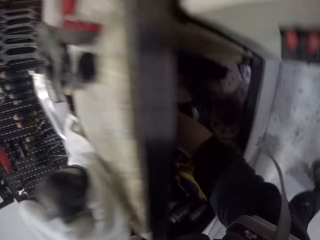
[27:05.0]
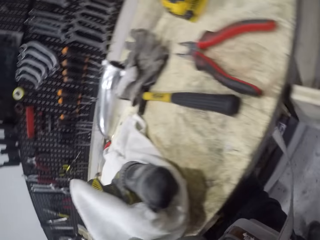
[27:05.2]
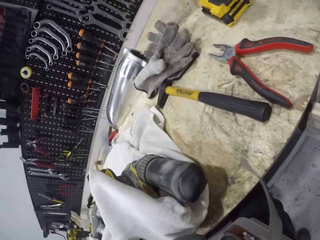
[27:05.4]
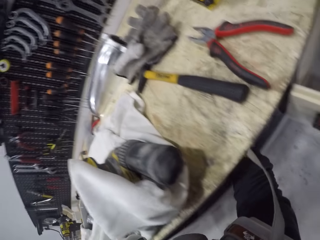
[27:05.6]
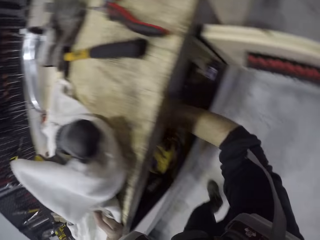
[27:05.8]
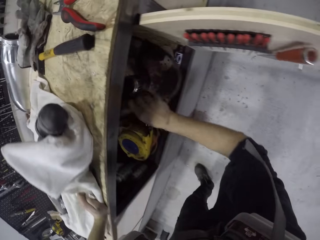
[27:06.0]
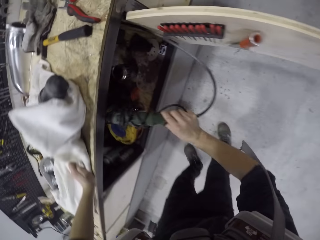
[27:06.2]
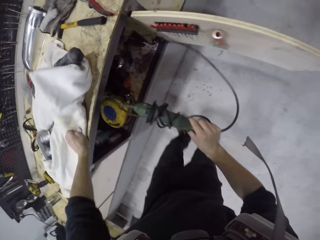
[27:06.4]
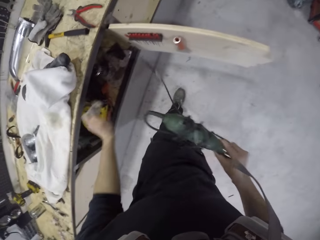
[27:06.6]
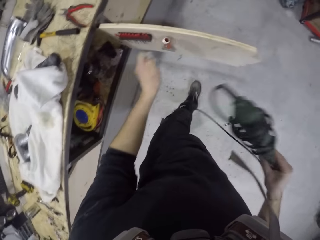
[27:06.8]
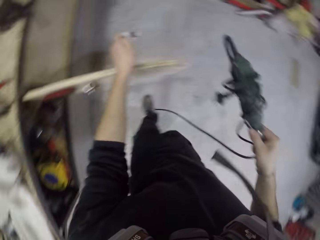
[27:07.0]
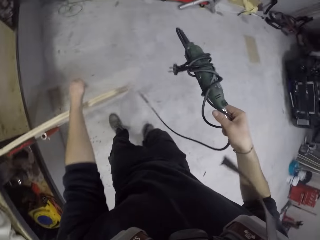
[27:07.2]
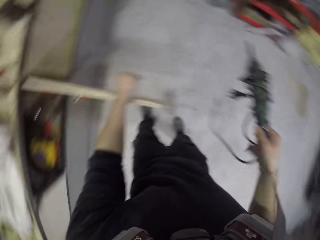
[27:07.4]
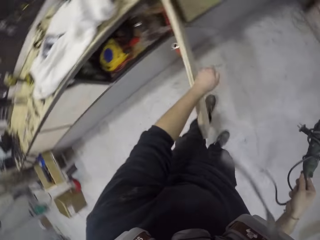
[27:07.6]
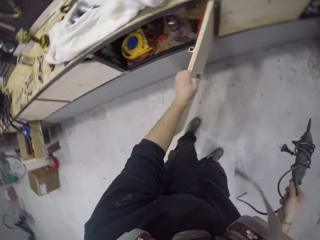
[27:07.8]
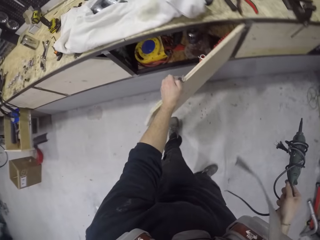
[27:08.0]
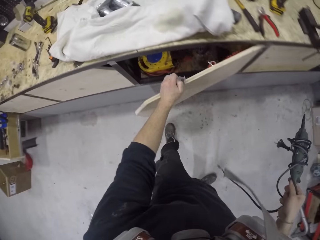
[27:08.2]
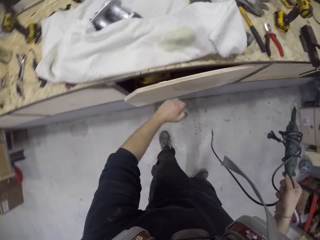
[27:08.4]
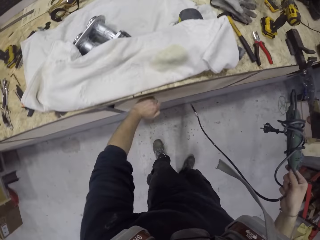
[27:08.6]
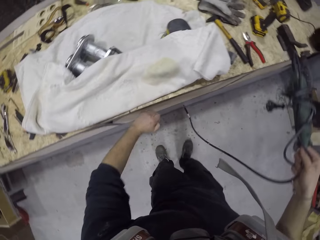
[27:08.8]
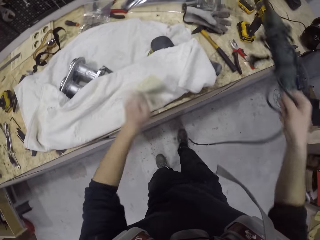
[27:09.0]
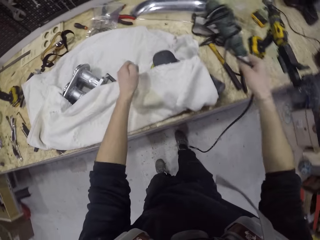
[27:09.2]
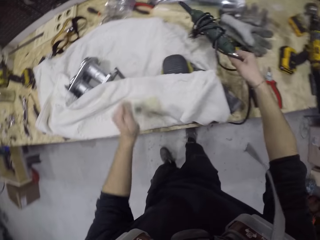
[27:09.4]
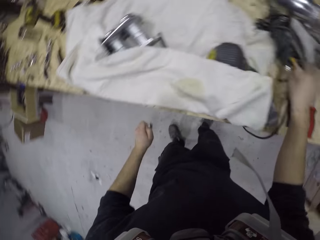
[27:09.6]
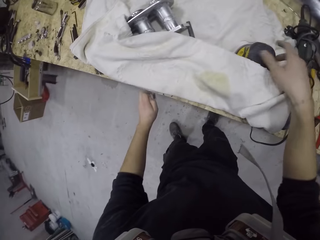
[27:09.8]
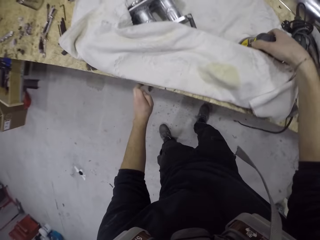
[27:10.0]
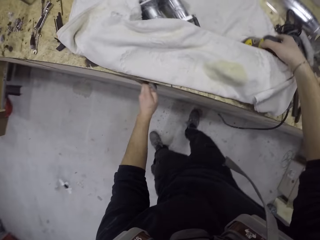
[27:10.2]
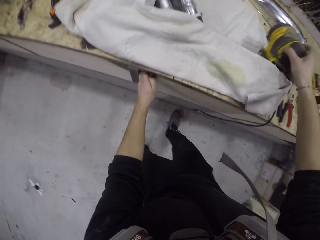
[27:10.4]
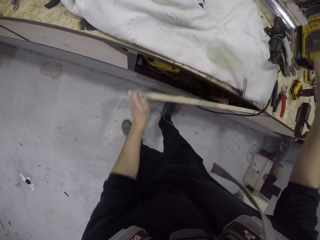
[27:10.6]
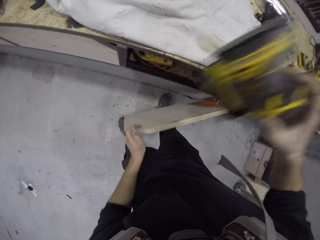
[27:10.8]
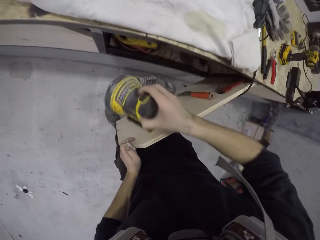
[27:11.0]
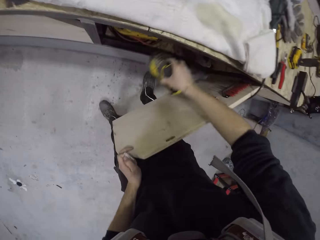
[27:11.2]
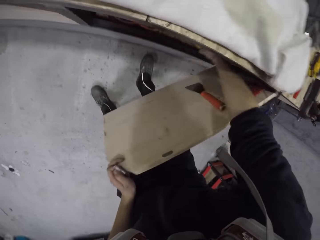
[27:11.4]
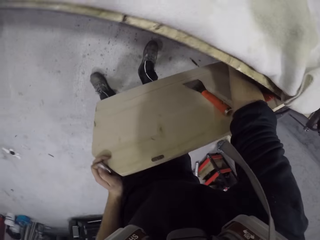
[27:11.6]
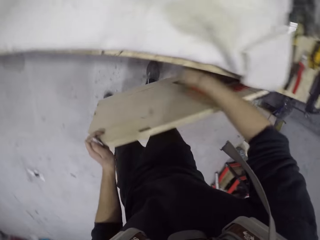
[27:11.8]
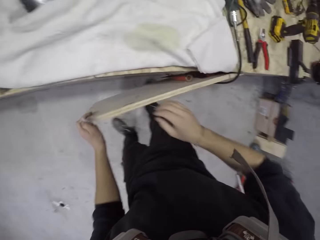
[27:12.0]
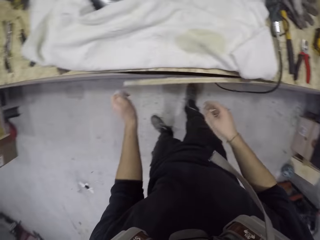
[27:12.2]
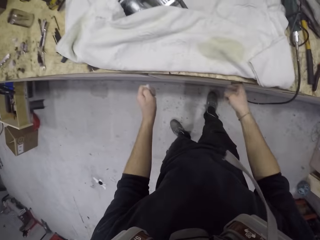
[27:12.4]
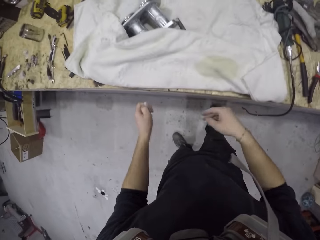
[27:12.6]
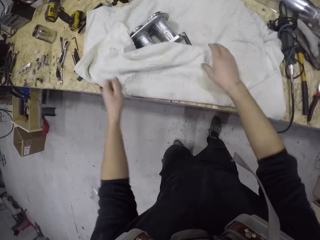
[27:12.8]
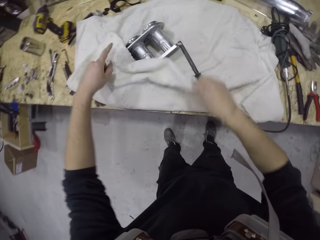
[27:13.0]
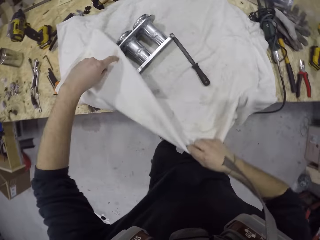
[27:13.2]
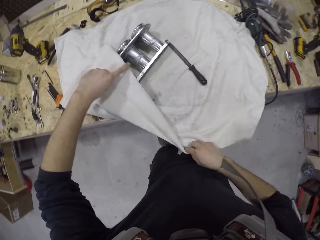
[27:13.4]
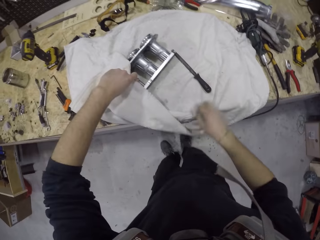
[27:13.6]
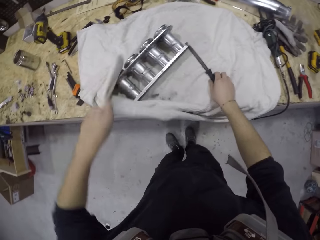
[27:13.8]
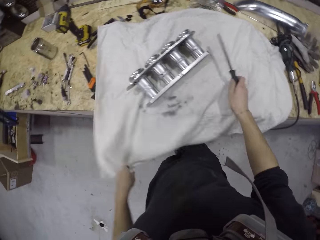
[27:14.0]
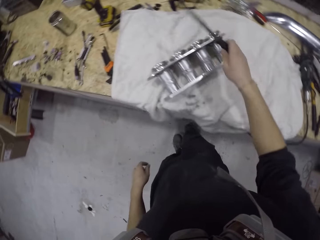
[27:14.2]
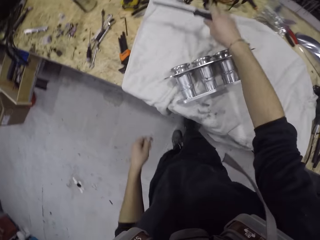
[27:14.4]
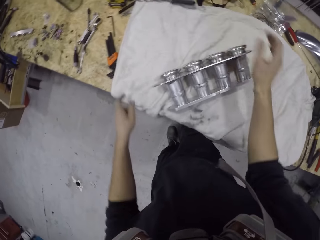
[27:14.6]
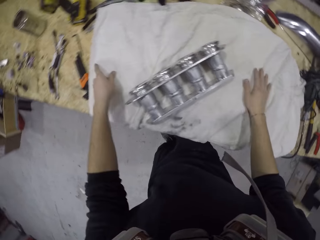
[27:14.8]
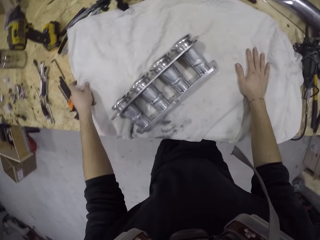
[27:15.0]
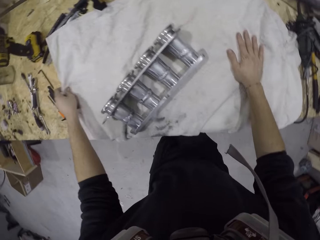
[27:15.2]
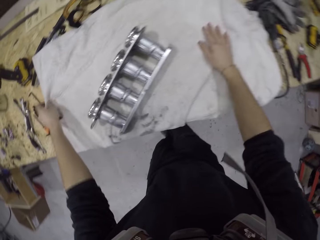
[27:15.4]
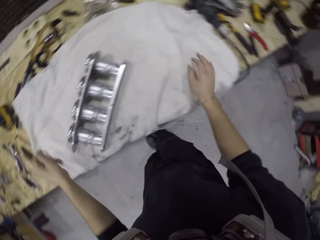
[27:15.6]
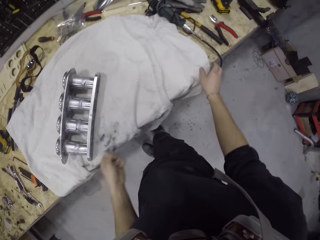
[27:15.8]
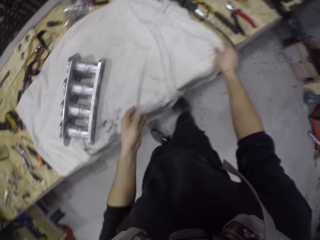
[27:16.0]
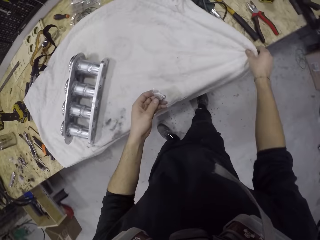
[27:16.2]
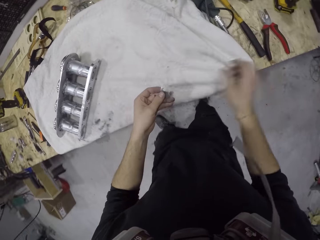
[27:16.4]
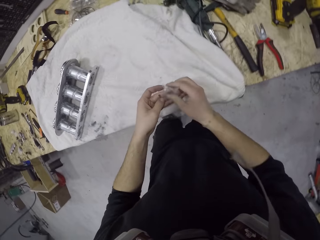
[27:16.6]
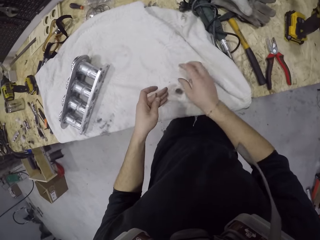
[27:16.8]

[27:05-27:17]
The camera wearer picks up a driller from the cabinet with his right hand. He closes the cabinet with his left hand. He drops the driller on the table with his right hand. He picks up the electric sanding machine on the table with his right hand. He opens the cabinet with his left hand. He drops the electric sanding machine in the drawer with his right hand. He closes the cabinet with his left hand. He spreads the rag on the working table. He adjusts the white cloth on the table with his right hand. He adjusts the white cloth on the table with his left hand. He picks up the hand file on the table with his right hand. He throws the hand file on the table with his right hand. He spreads the rag. He moves something on the tabletop. He adjusts the cloth on the cabinet with his hands.

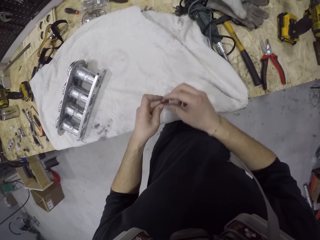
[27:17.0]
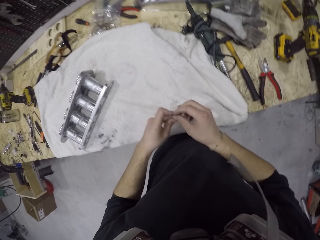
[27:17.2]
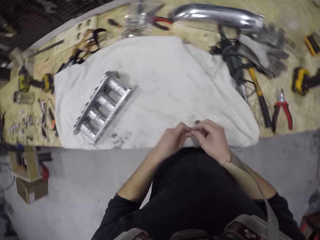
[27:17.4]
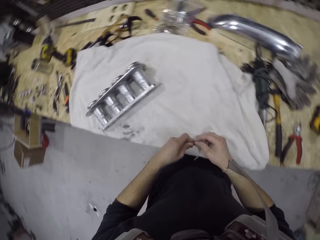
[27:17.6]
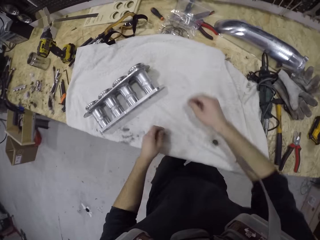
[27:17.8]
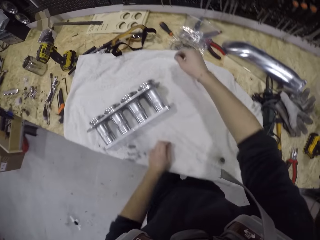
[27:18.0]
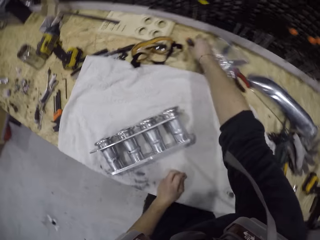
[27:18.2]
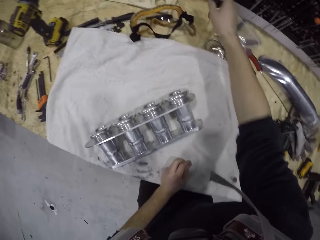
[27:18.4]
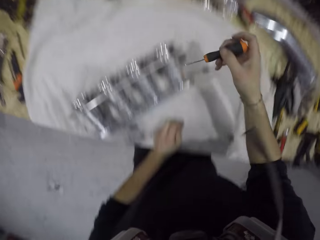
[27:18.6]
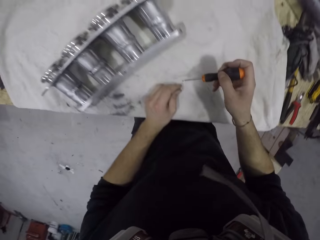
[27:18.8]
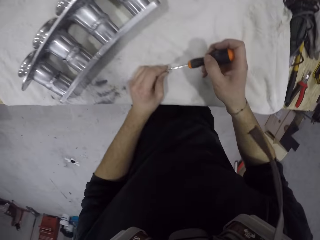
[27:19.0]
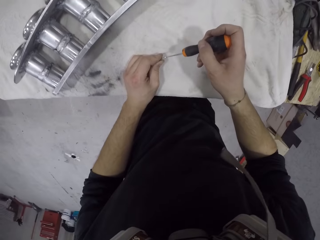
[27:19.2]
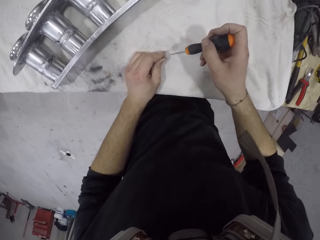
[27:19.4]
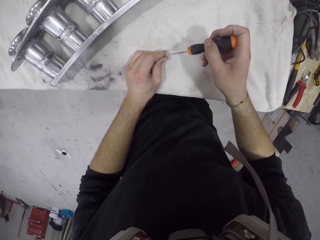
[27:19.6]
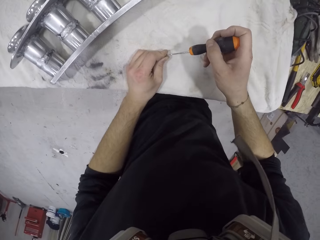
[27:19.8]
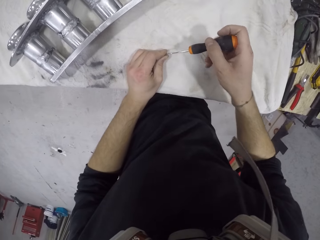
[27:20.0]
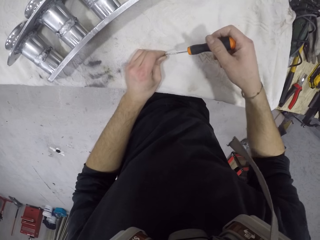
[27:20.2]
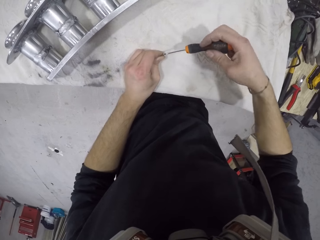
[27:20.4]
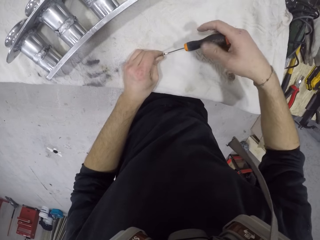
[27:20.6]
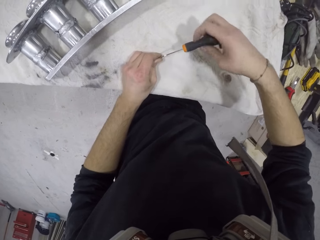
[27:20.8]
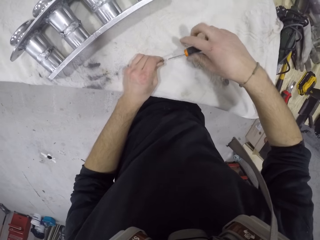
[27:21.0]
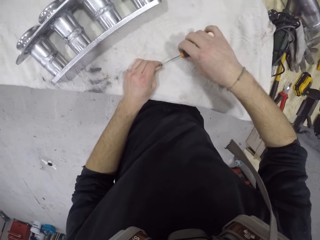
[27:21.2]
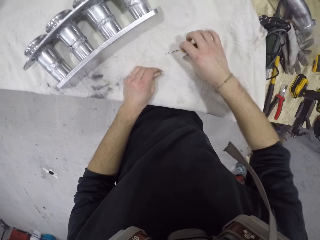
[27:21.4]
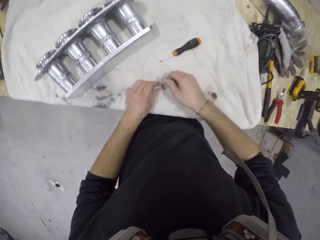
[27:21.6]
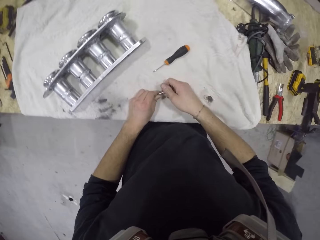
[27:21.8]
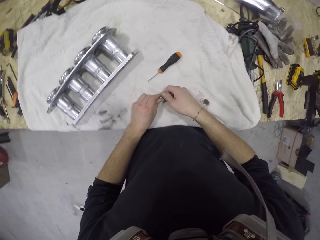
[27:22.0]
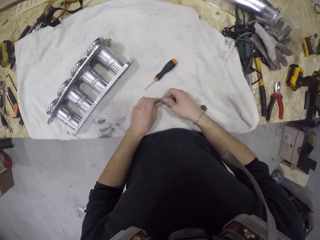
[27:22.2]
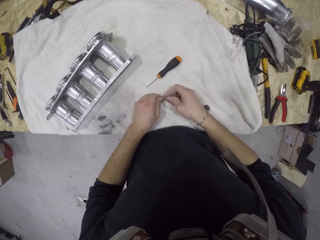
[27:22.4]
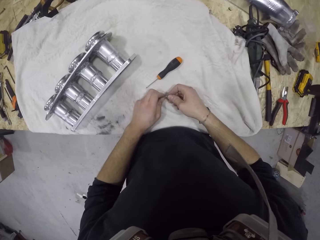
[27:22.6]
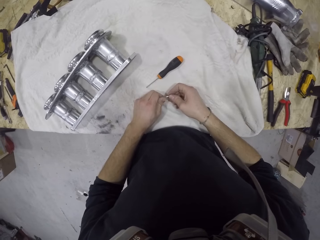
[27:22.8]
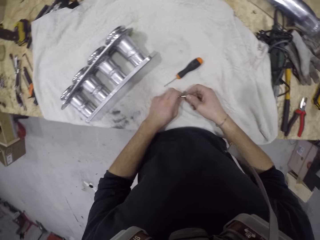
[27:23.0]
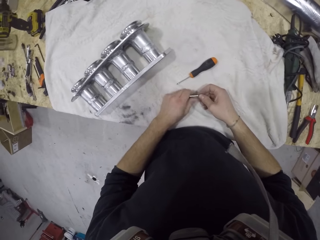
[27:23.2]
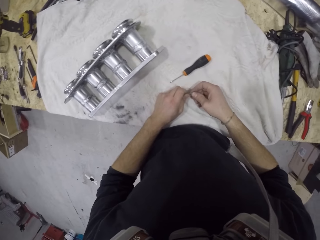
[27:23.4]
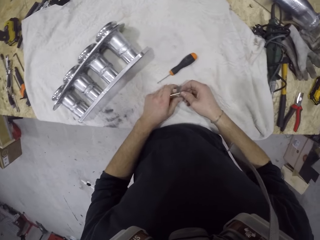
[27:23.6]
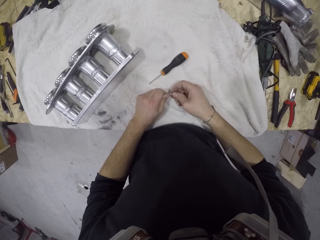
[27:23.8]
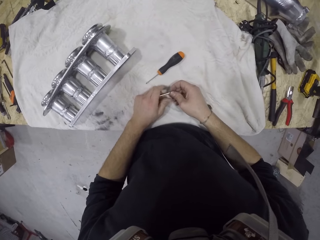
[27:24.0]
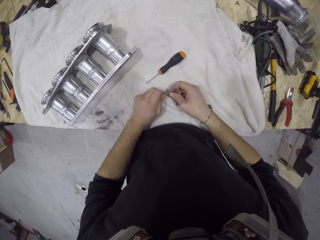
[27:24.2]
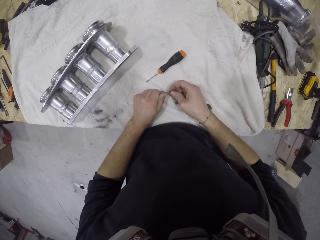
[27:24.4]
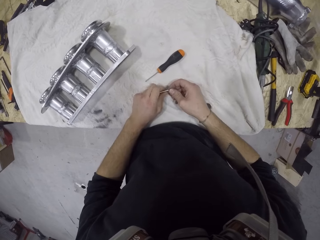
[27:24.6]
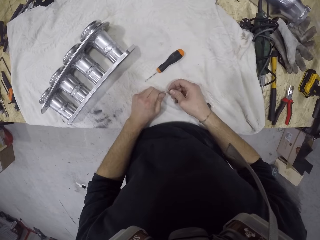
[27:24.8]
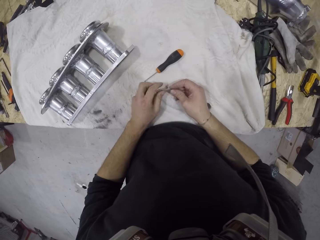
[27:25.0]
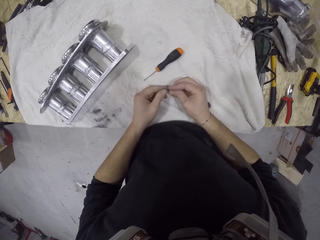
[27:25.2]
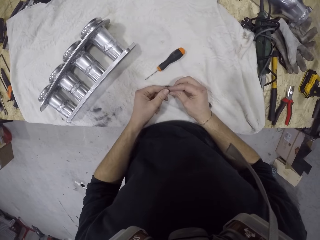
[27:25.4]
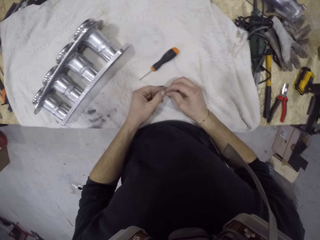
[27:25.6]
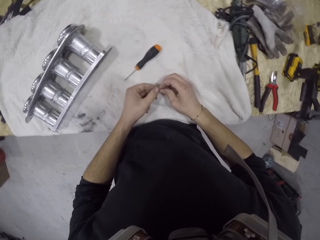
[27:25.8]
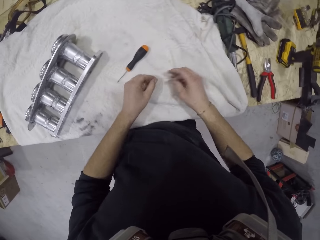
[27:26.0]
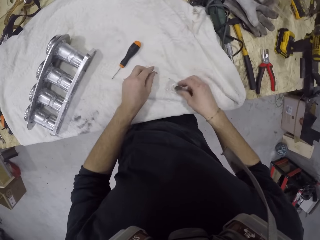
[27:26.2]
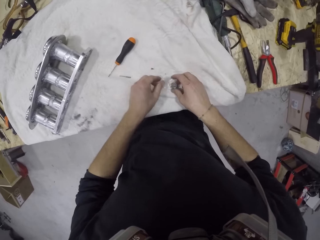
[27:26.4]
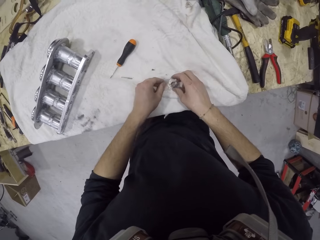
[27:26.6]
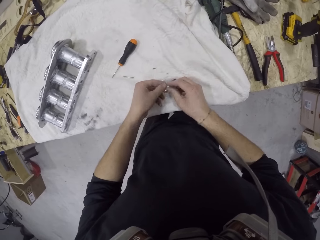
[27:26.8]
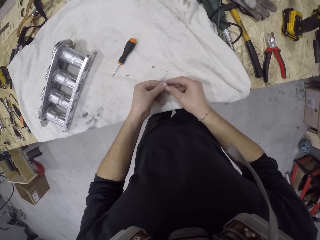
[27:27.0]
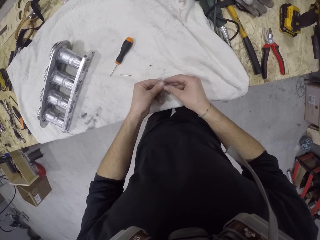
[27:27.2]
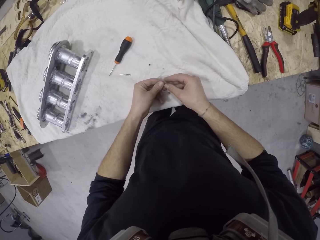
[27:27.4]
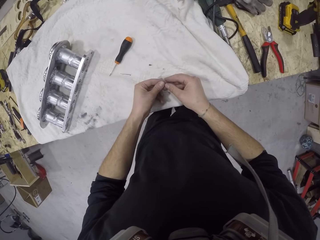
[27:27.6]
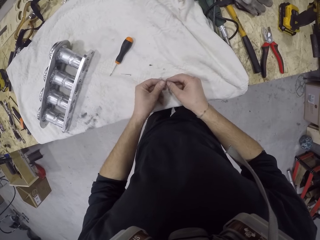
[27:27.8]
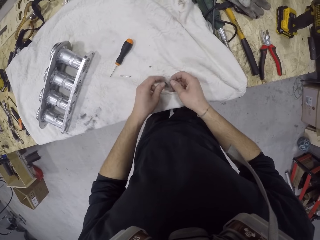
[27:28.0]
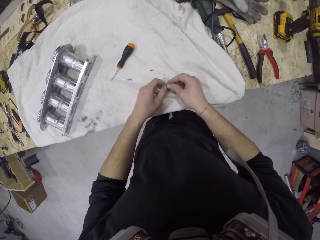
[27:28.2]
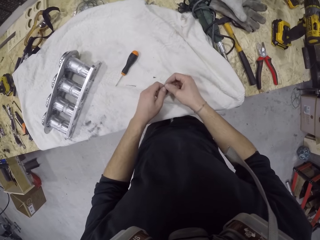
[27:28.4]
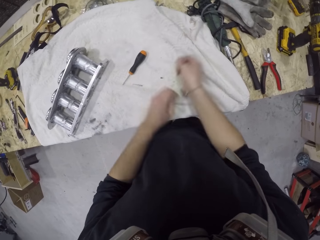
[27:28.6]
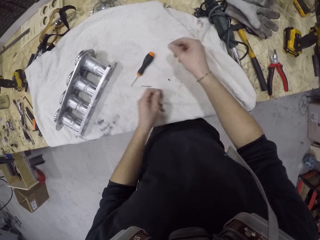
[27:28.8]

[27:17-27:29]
The camera wearer drops the pack of fastener on the cloth on the cabinet with his right hand. He picks up a screwdriver on the cabinet with his right hand. He loosens the nut in his left hand with the screwdriver in his right hand. He screws something. He drops the screwdriver on the cloth on the cabinet with his right hand. He holds the nut in his hands. He opens something. He drops the nut on the cloth on the cabinet with his left hand. He picks up the pack of fastener from the cloth on the cabinet with his right hand. He opens the pack of fastener on the cloth on the cabinet with his hands.
